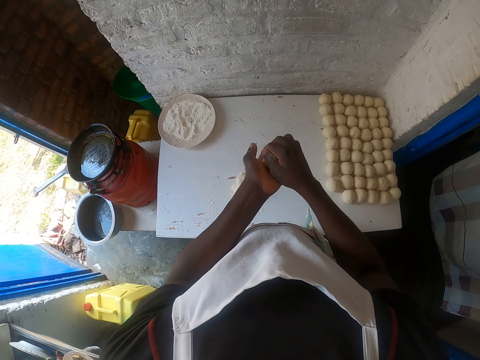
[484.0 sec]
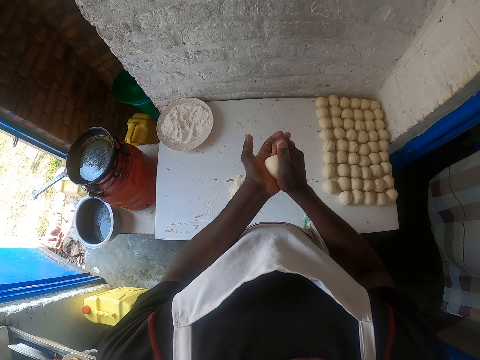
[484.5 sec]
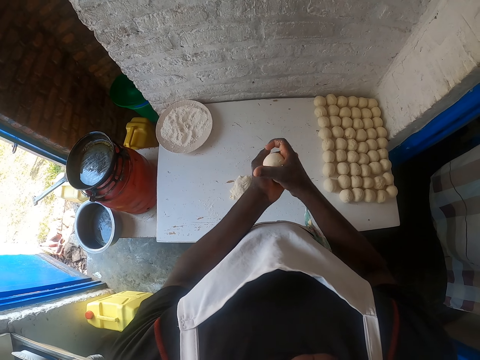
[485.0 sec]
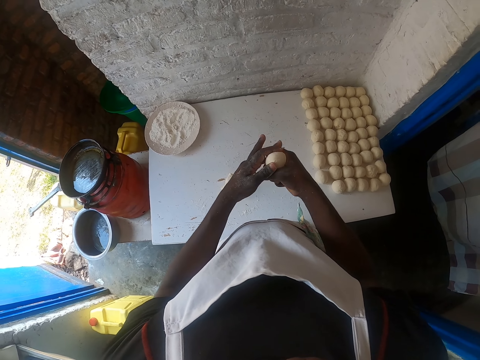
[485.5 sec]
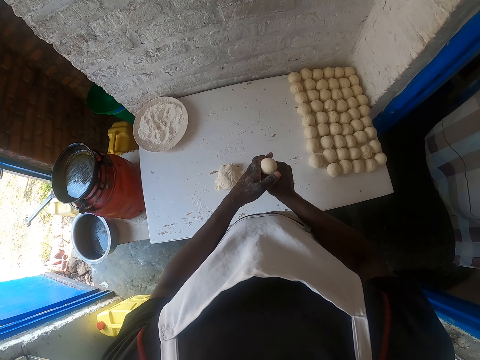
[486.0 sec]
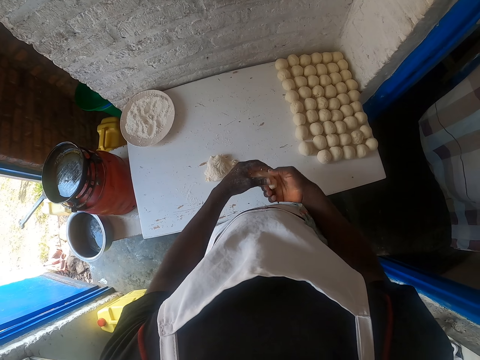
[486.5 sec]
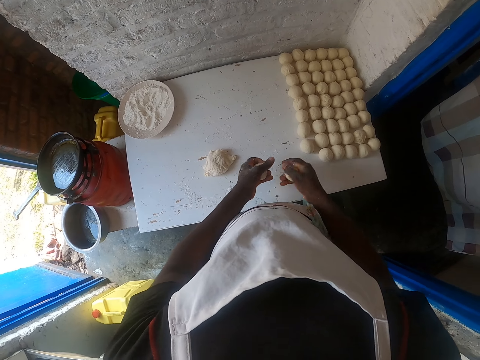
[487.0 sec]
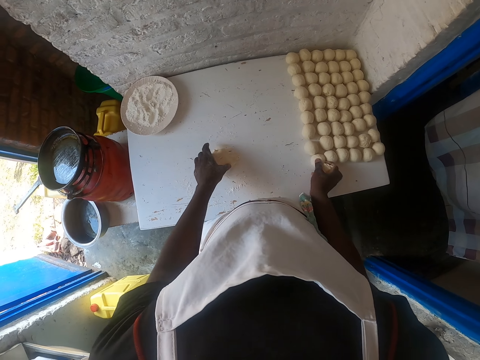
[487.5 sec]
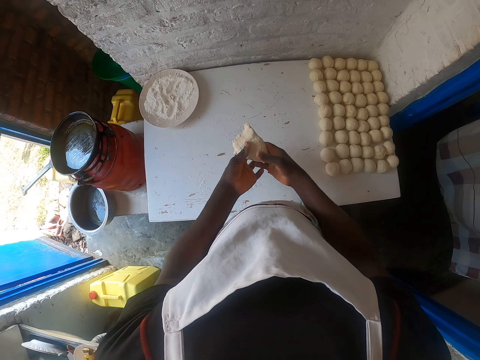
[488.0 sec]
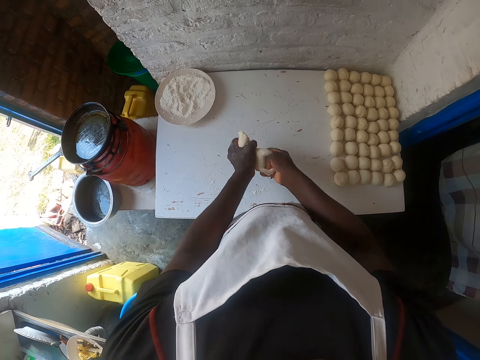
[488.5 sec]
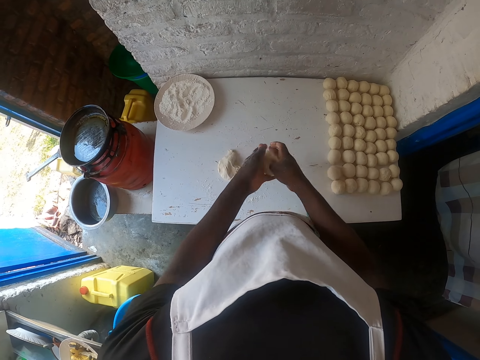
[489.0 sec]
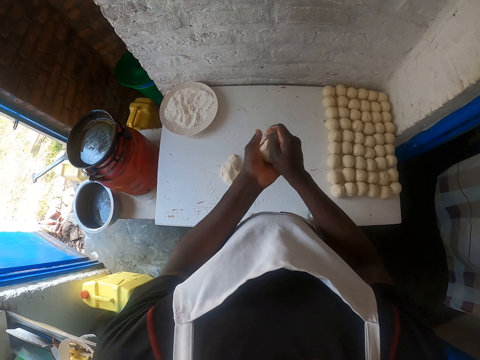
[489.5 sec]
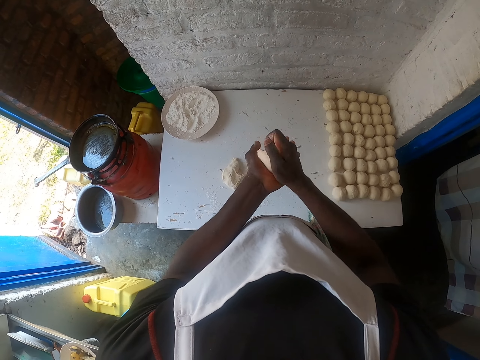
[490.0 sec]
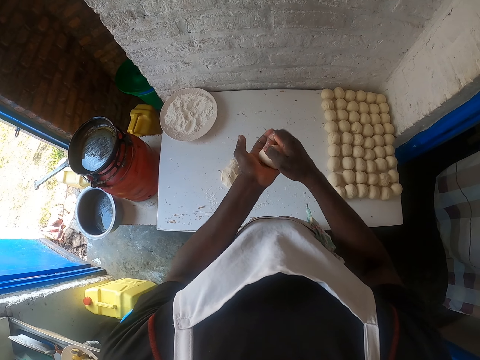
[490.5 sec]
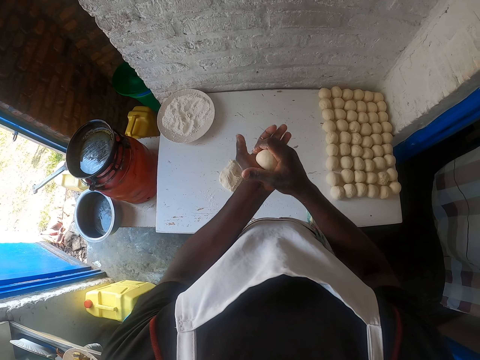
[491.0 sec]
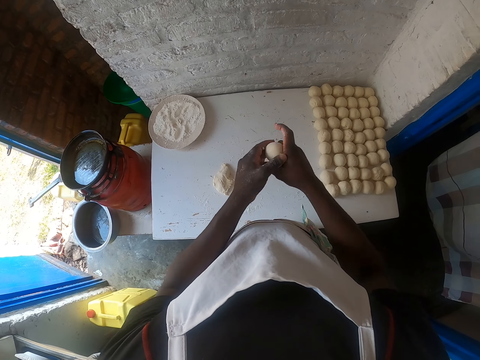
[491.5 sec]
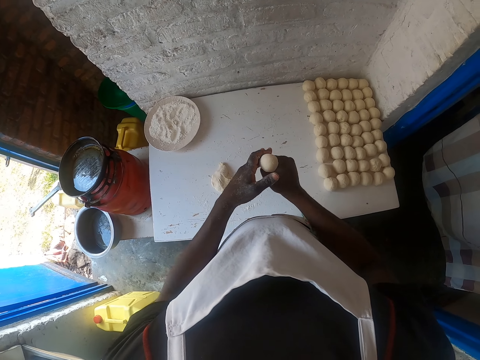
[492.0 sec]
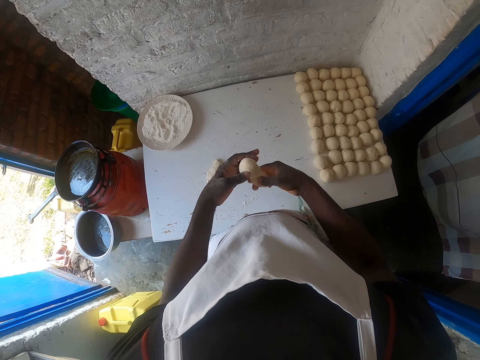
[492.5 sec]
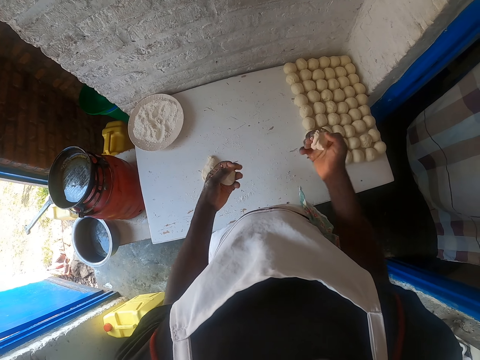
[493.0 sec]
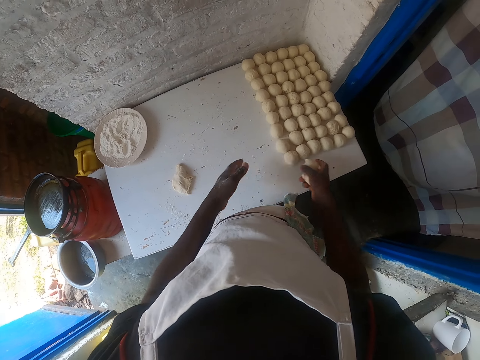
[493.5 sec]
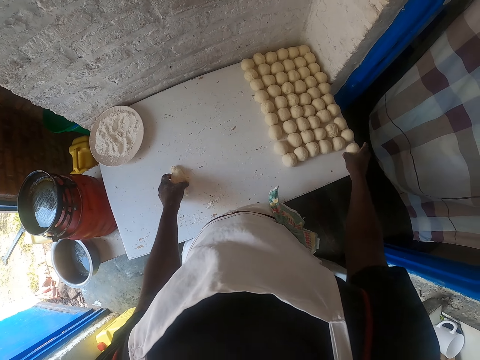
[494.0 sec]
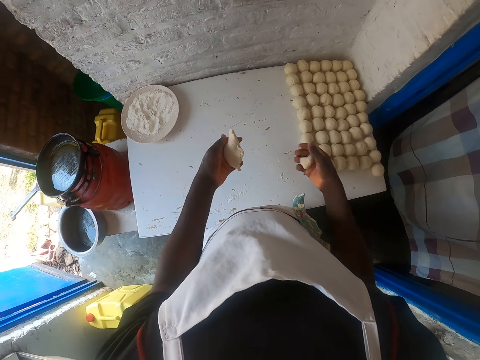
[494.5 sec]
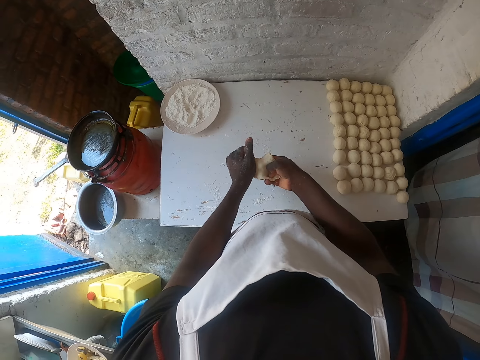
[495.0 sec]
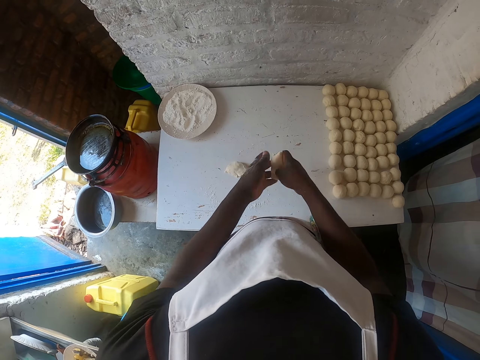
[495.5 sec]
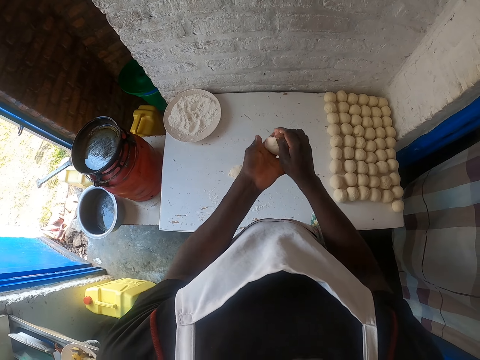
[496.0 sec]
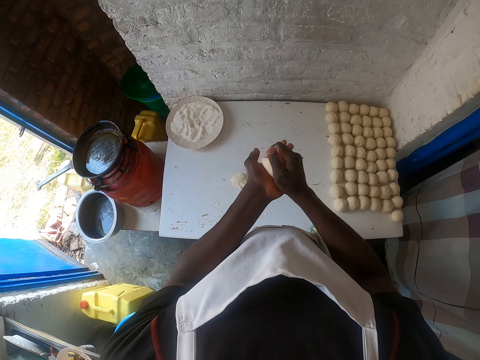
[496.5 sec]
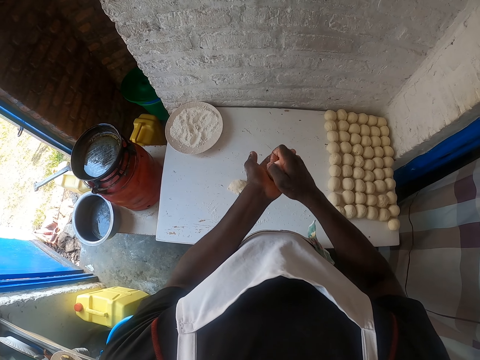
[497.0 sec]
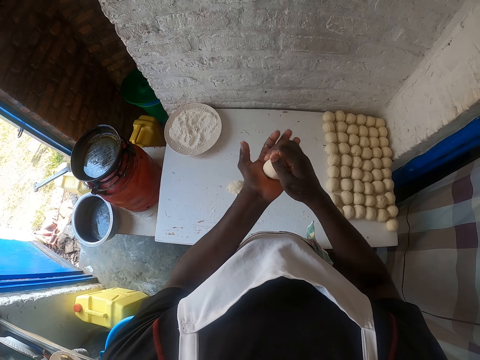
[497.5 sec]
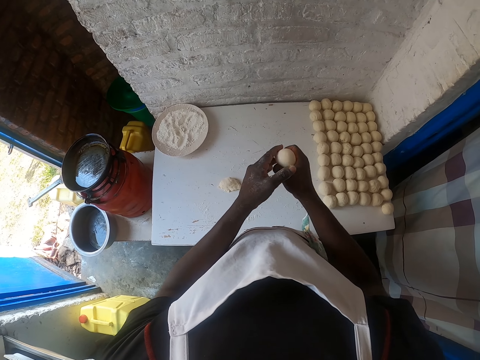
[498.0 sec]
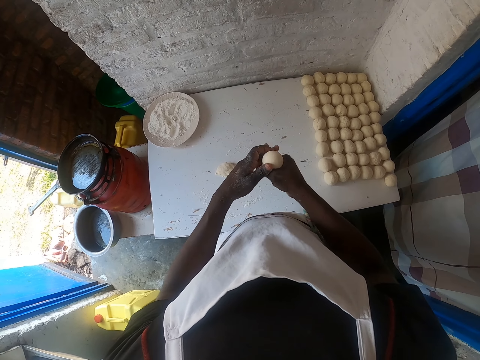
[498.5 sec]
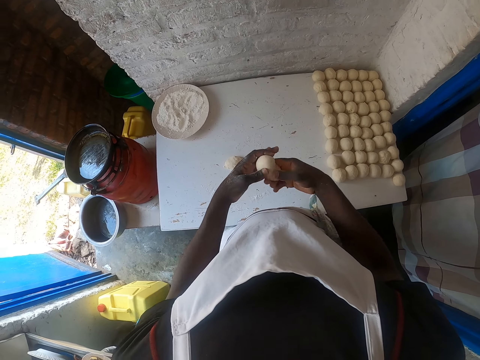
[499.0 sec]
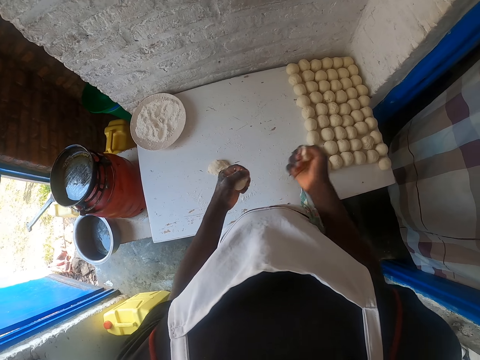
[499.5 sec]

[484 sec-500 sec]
The camera wearer squeezes the dough. They break the dough piece in hands. They transfer the dough to the right hand. They drop the rolled dough piece on the table. They pick the dough. They cut the dough piece on the table. They drop the left dough piece on the table. They roll the piece in hands. They squeeze the dough. They break the dough piece in hands. They drop the rolled dough piece on the table. They pick the dough piece left on the table. They cut the dough into two. They drop the dough piece on the table. They roll the dough with both hands. They squeeze the dough. They break the dough piece.

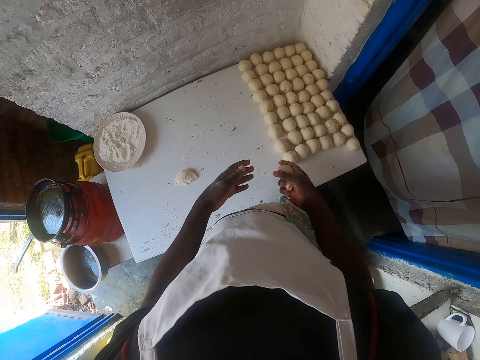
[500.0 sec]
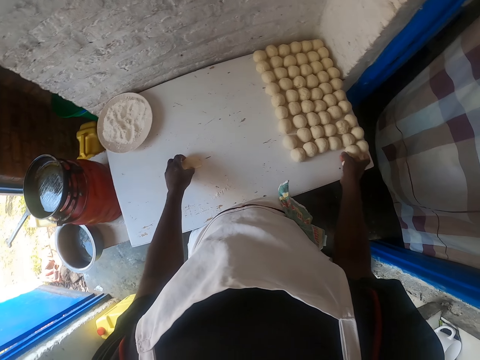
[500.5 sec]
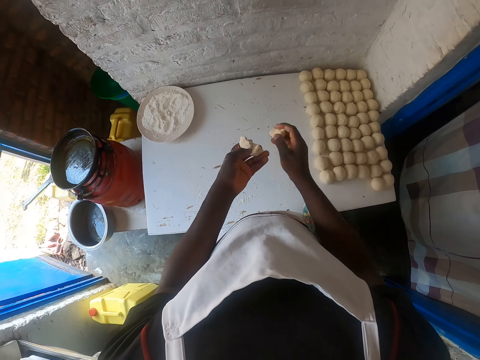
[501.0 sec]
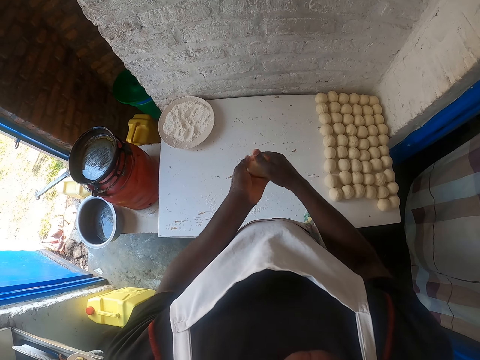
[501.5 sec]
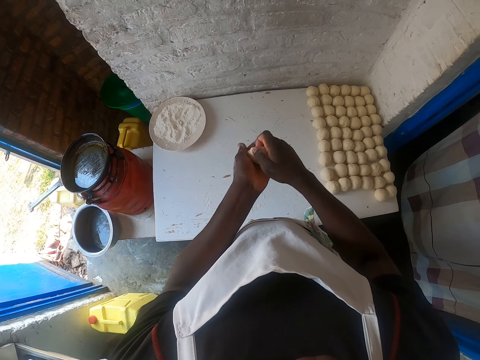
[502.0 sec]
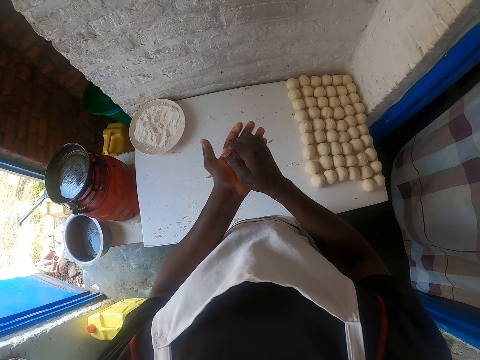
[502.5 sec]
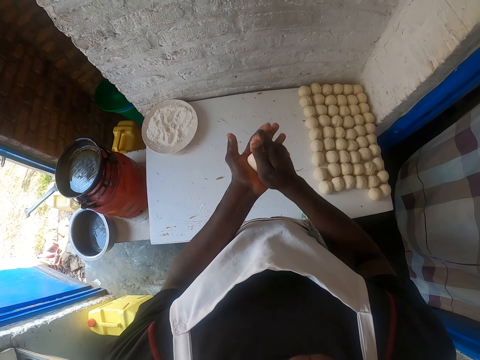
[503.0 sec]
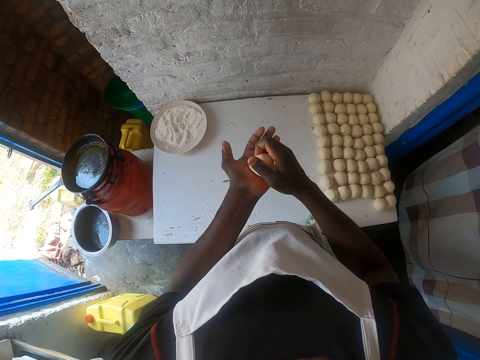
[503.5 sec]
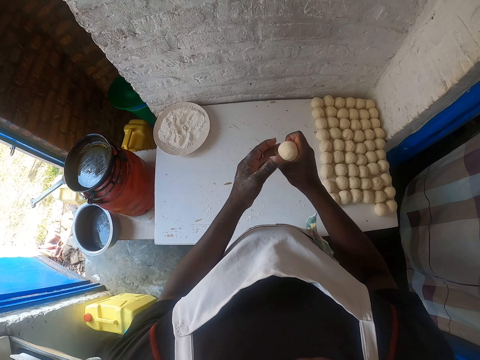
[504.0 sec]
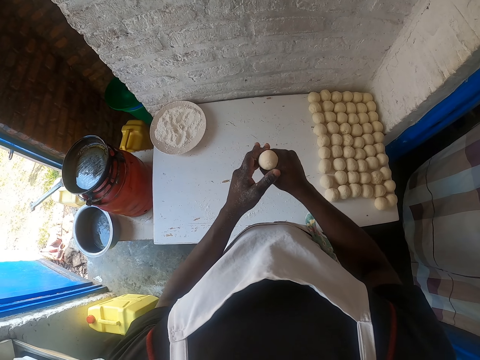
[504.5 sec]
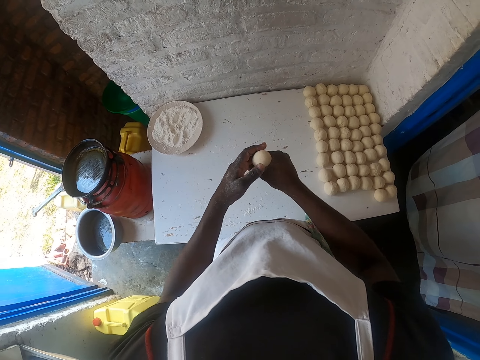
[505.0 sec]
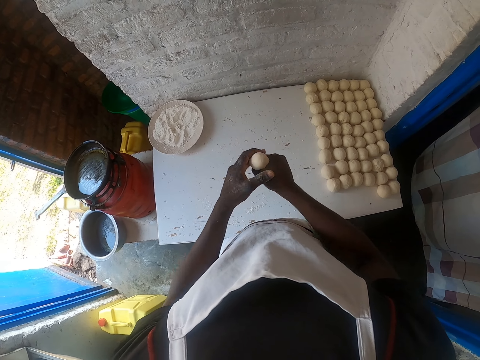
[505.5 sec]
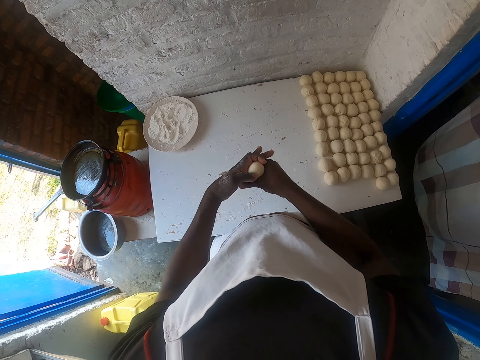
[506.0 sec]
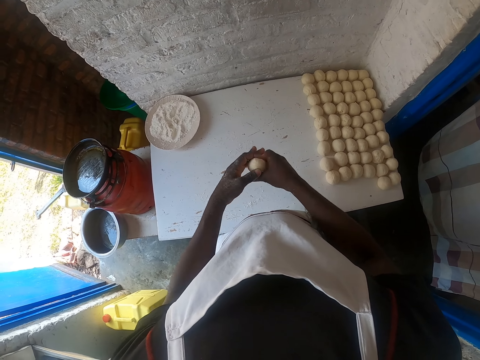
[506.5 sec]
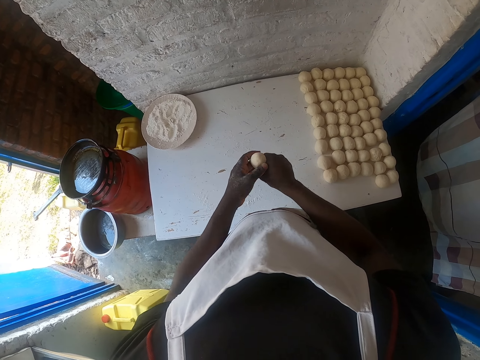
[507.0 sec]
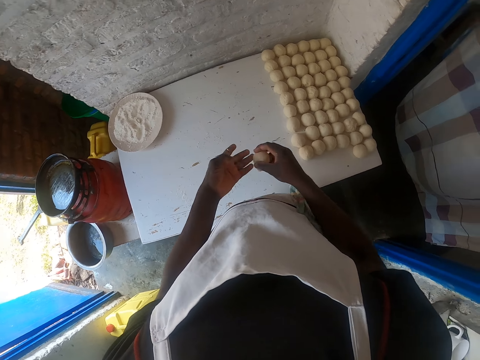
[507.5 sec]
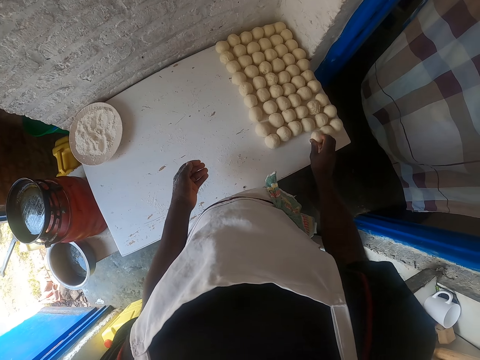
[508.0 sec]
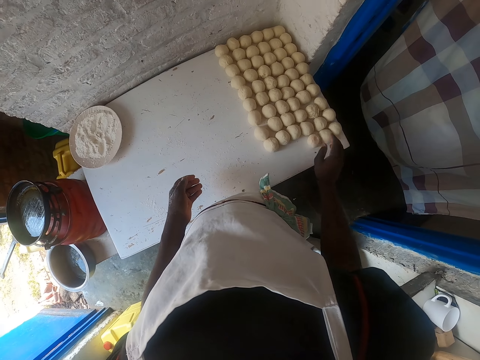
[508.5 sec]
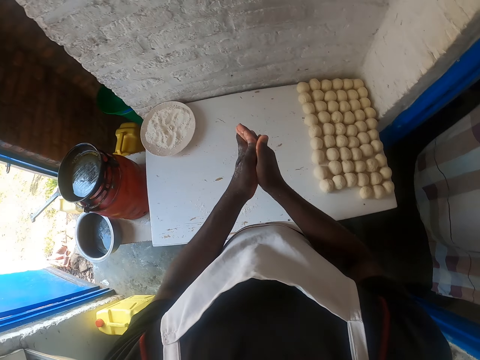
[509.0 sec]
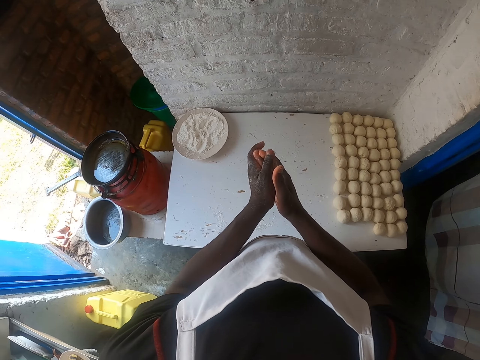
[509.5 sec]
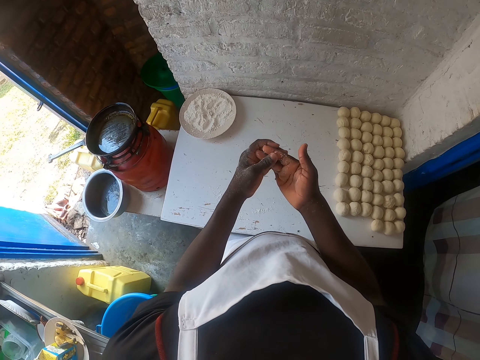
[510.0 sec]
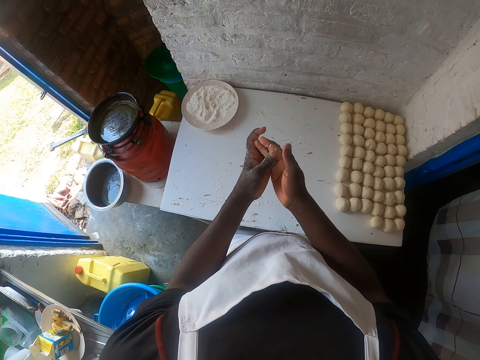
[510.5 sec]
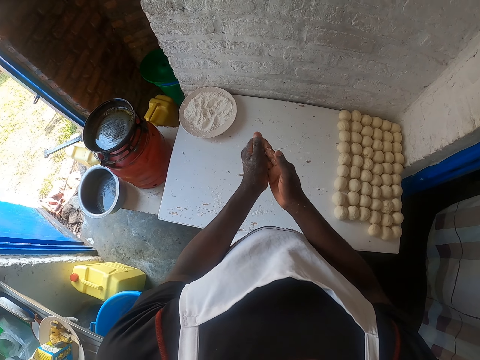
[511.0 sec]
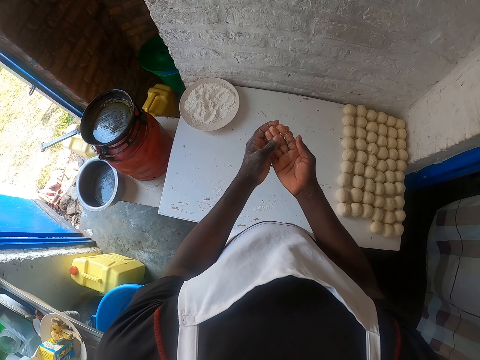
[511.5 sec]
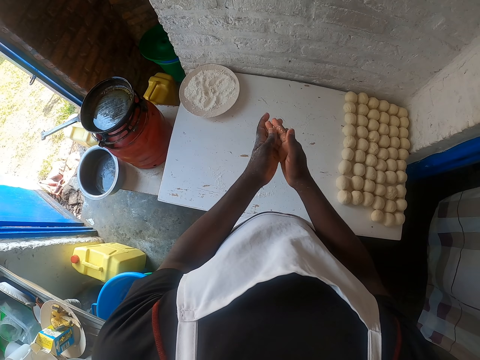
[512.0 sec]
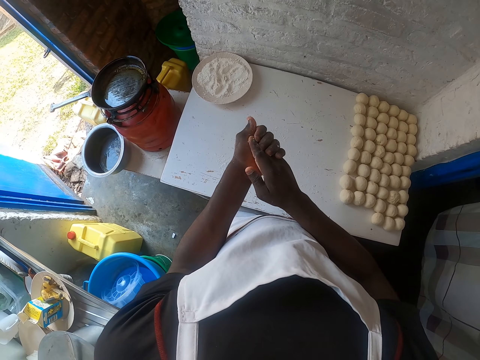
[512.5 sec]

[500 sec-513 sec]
The camera wearer transfers the dough to the right hand. They drop the dough piece on the table. They pick the unrolled piece on the table. They roll the dough with both hands. They squeeze the dough. They move the dough. They drop the rolled piece on the table. They rub both hands together. They wipe the hands.
